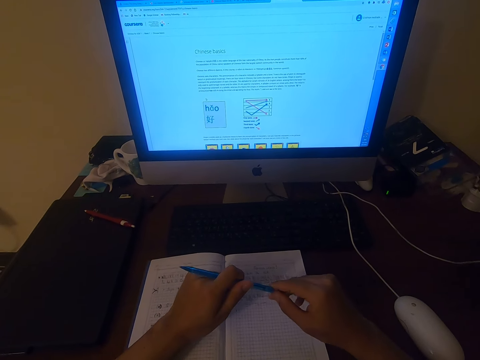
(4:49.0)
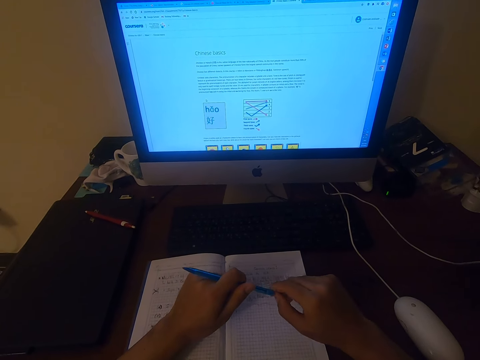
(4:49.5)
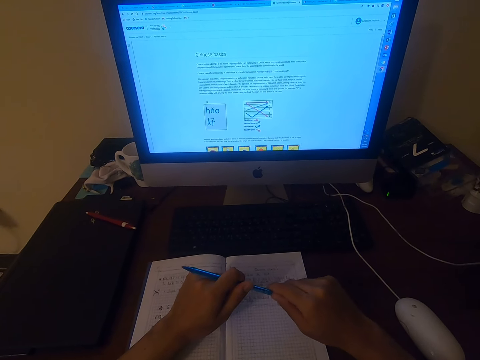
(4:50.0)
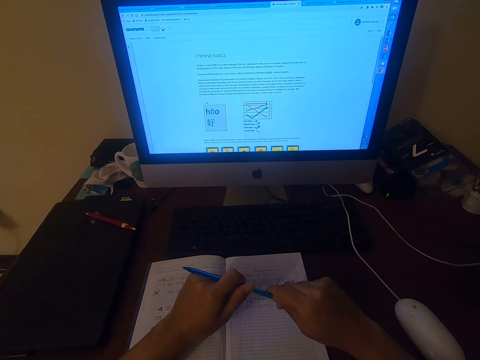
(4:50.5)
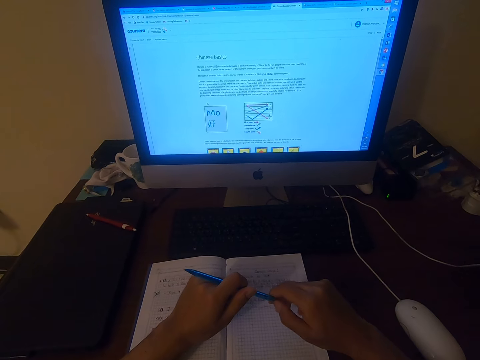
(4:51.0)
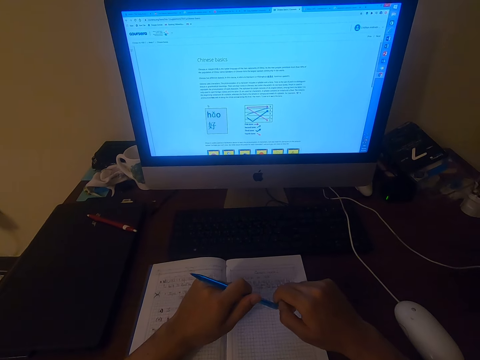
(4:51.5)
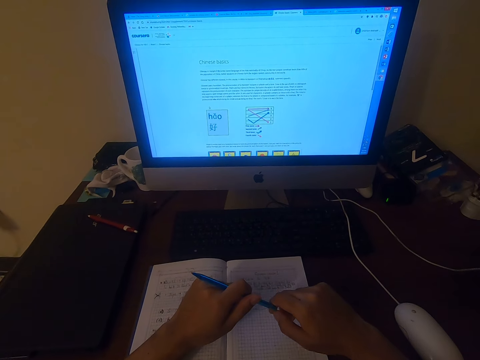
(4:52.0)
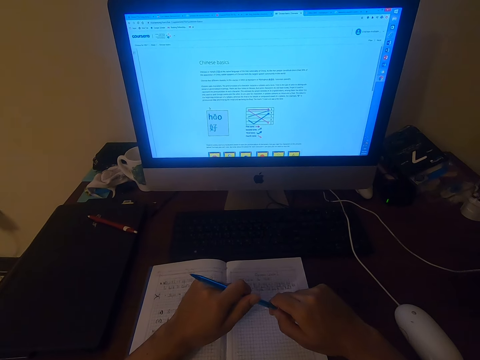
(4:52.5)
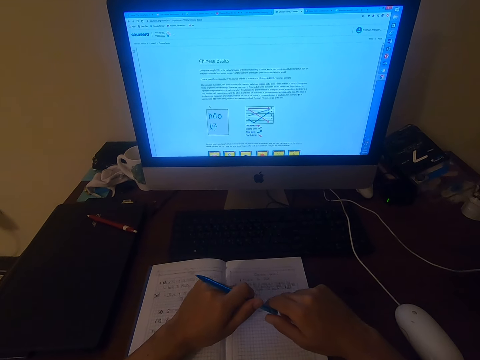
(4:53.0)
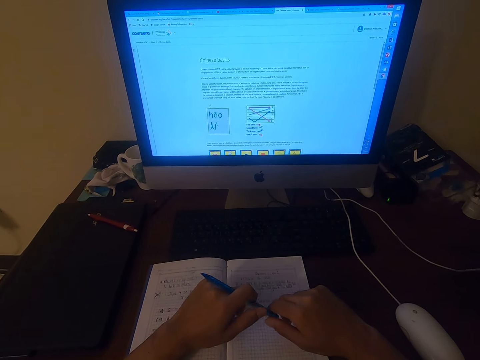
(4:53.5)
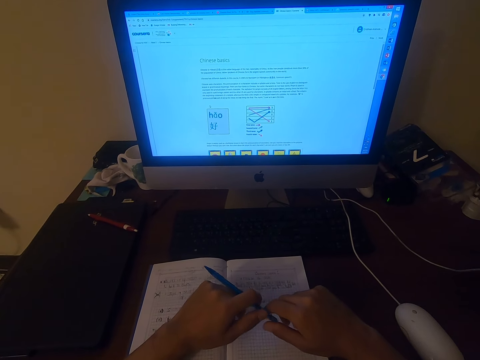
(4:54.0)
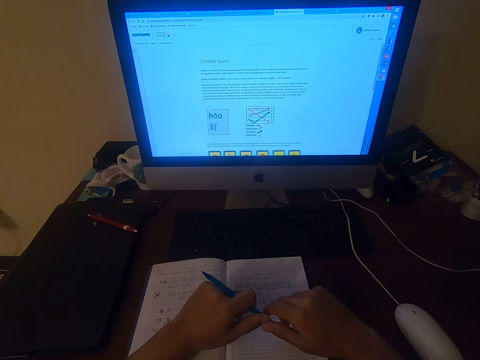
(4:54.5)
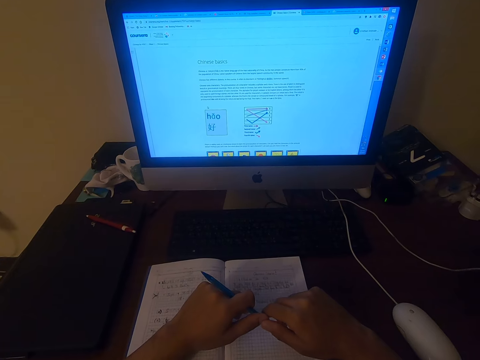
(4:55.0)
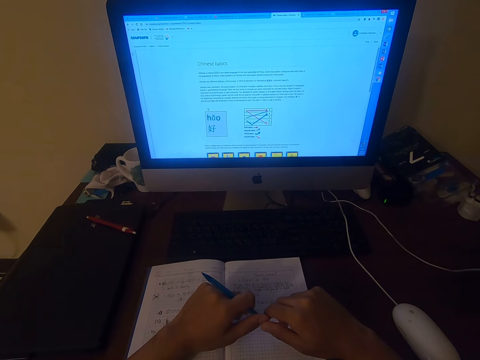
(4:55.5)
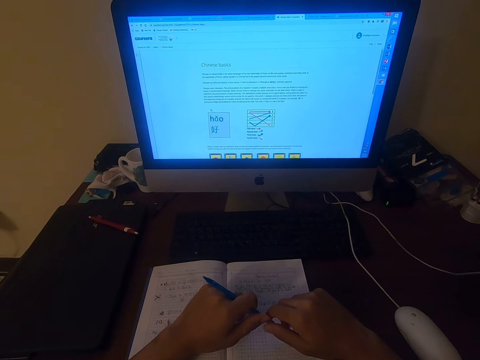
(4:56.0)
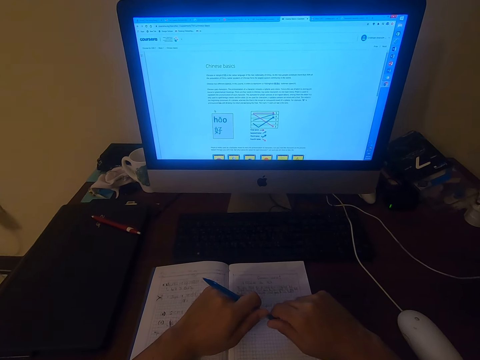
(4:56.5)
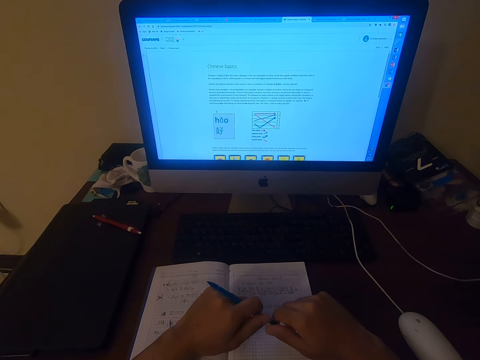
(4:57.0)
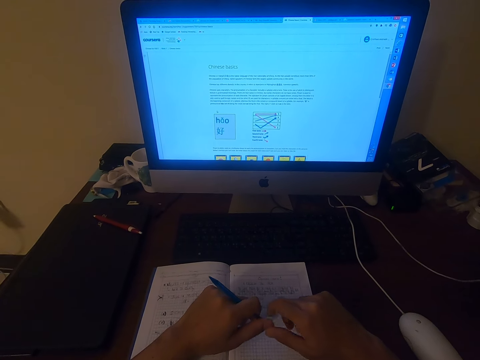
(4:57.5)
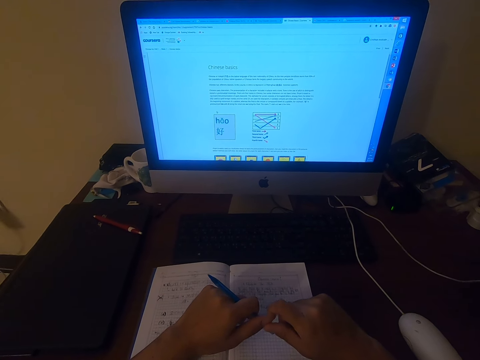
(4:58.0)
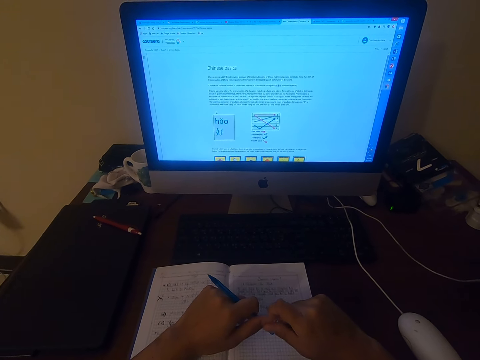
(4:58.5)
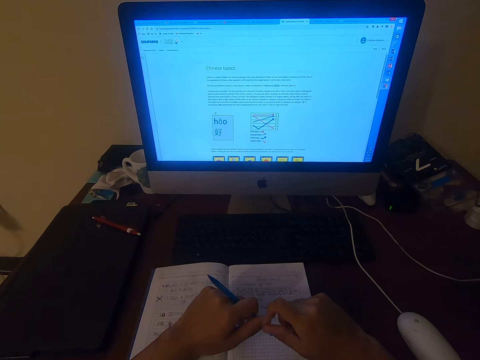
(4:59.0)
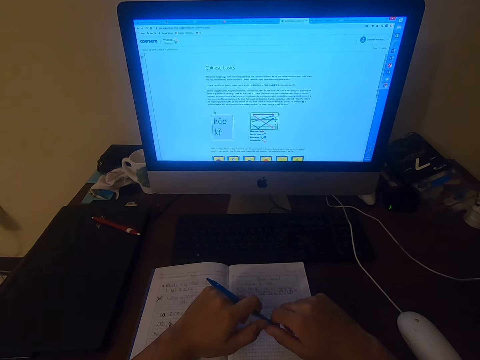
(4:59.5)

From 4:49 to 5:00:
The camera wearer moves the pen in his hands.

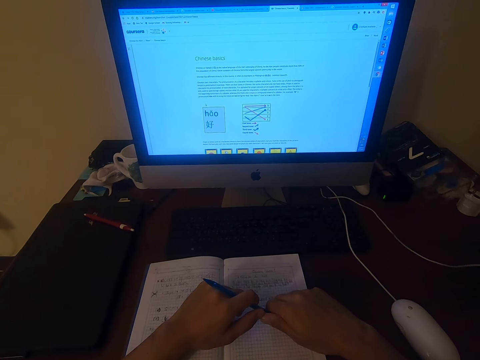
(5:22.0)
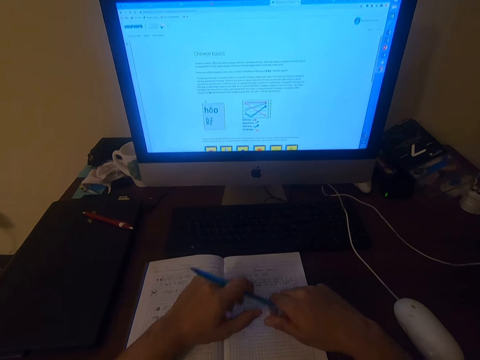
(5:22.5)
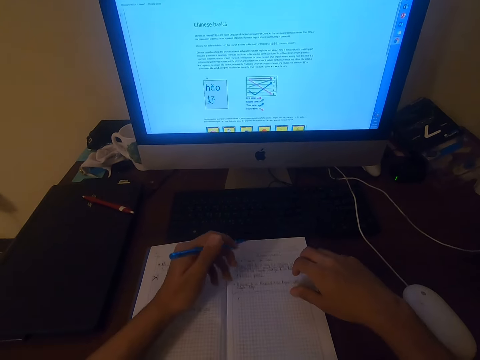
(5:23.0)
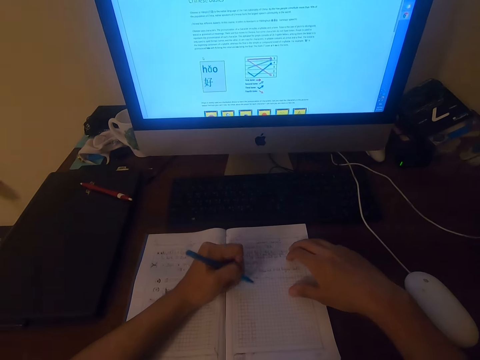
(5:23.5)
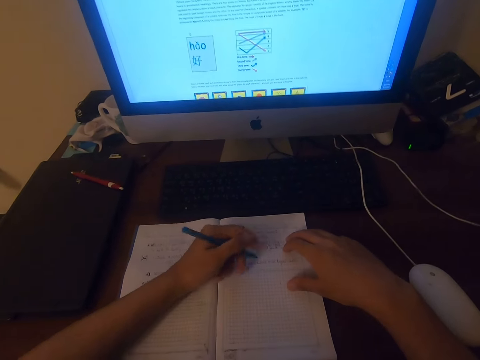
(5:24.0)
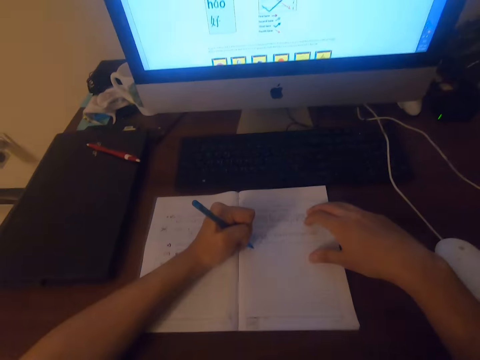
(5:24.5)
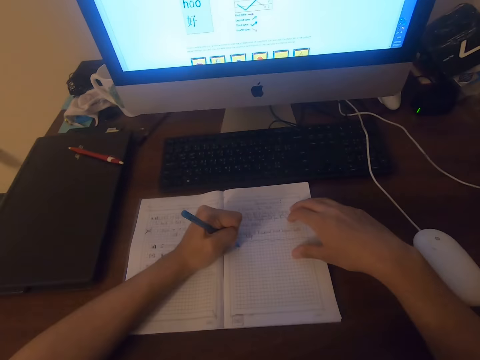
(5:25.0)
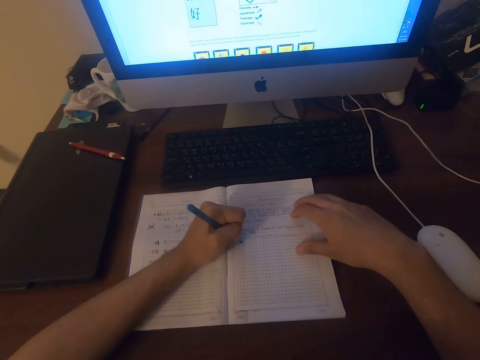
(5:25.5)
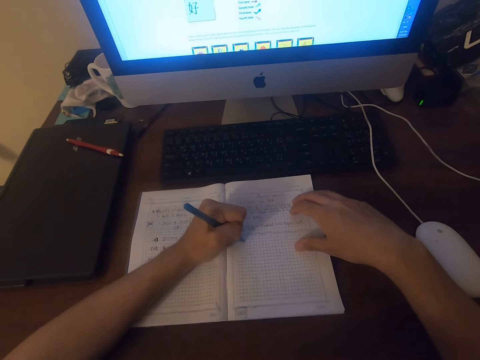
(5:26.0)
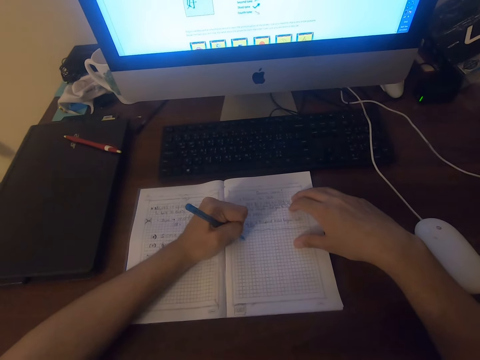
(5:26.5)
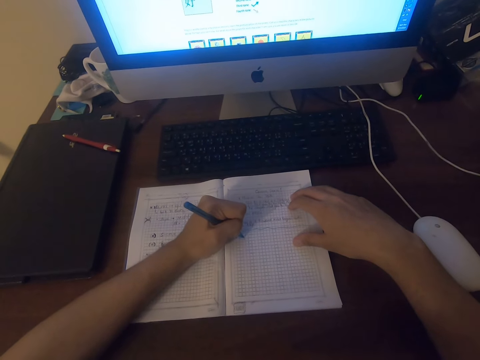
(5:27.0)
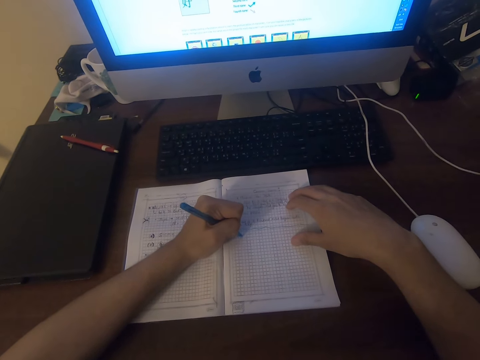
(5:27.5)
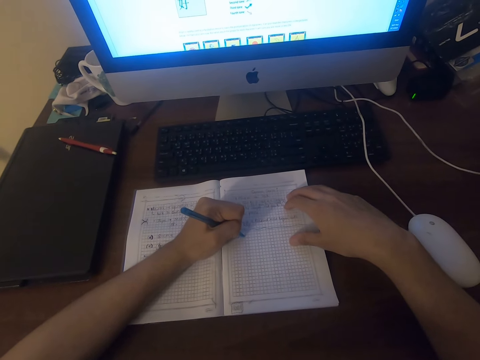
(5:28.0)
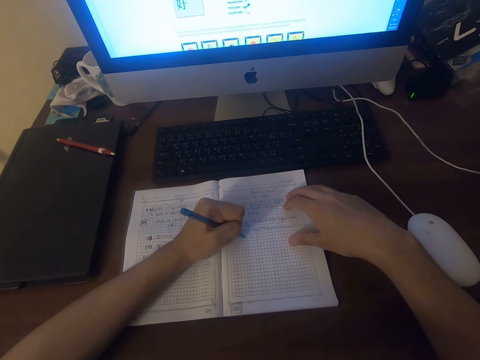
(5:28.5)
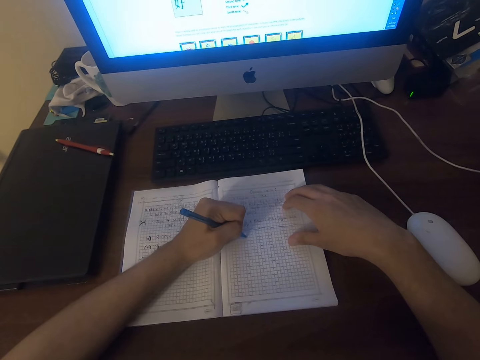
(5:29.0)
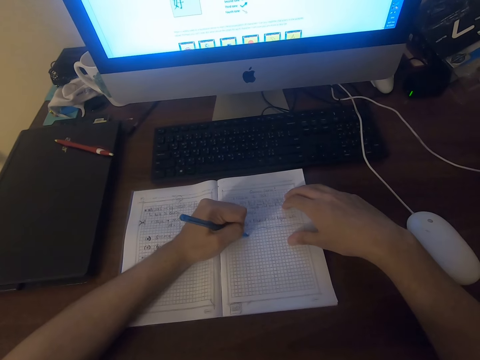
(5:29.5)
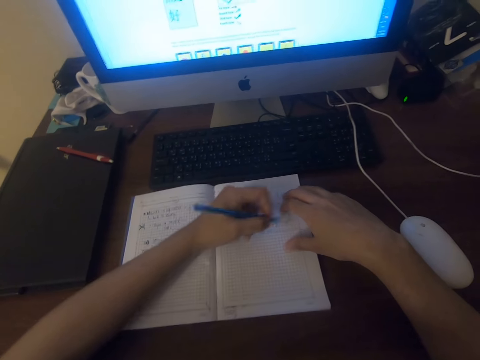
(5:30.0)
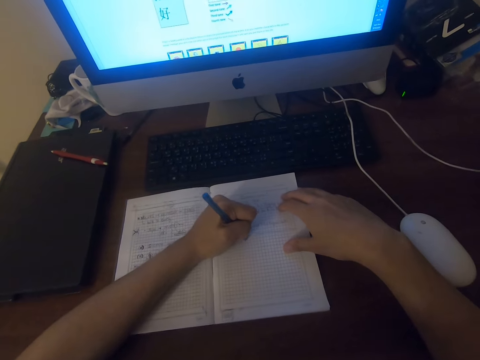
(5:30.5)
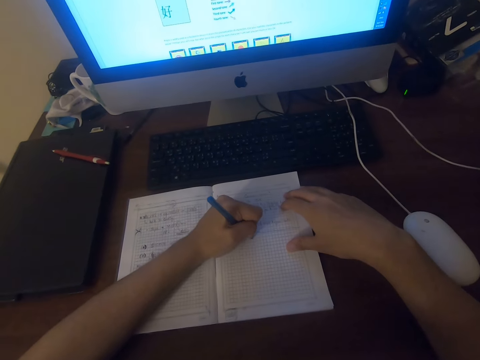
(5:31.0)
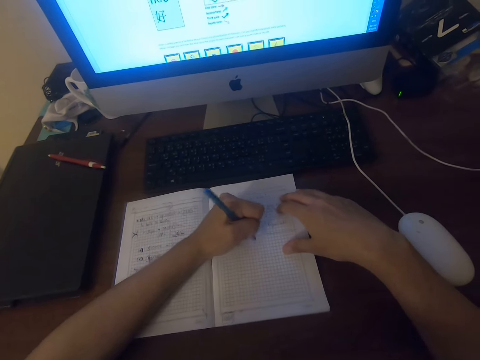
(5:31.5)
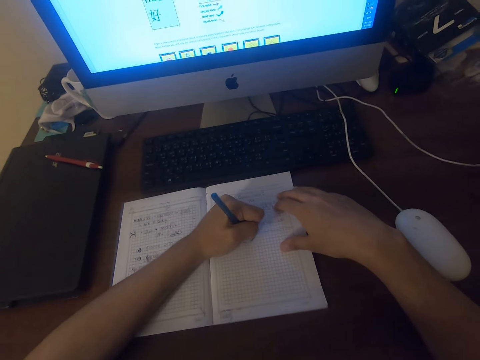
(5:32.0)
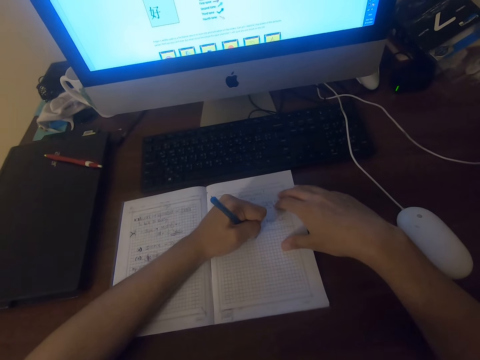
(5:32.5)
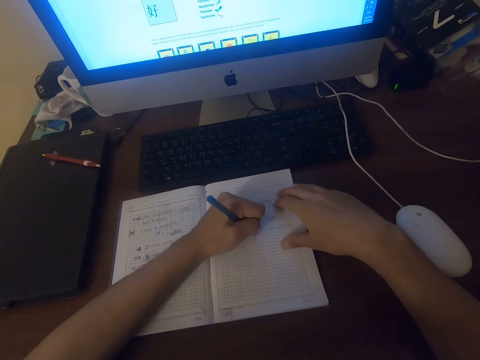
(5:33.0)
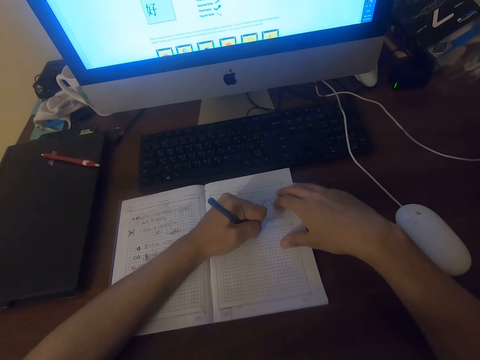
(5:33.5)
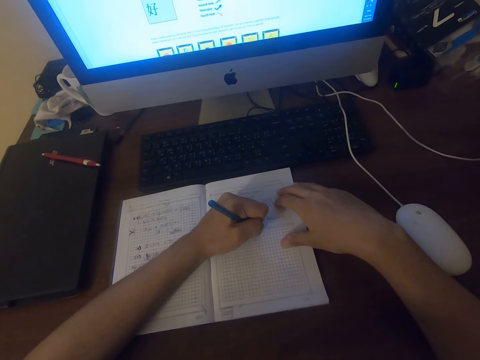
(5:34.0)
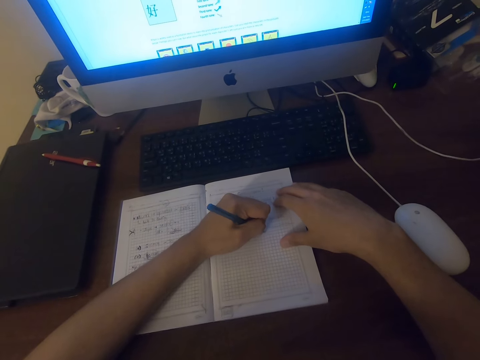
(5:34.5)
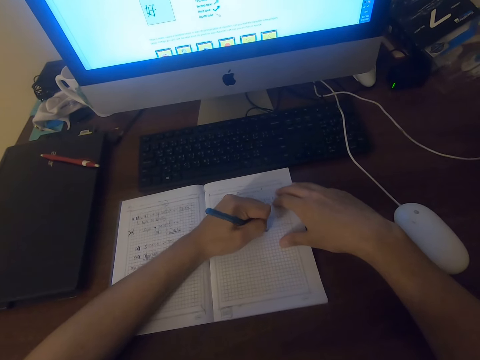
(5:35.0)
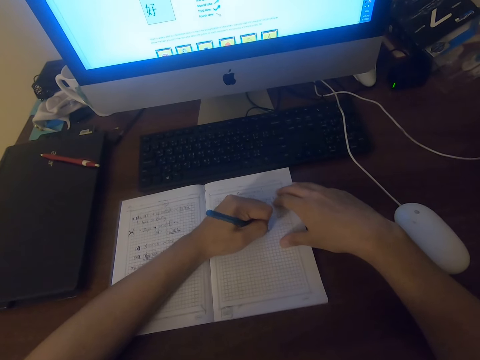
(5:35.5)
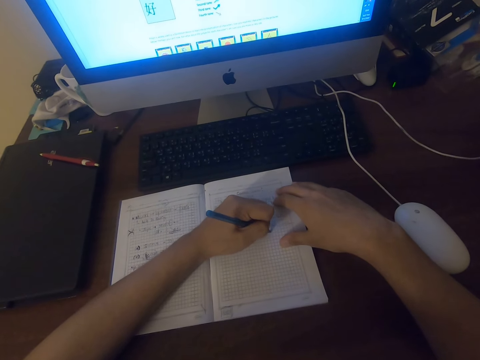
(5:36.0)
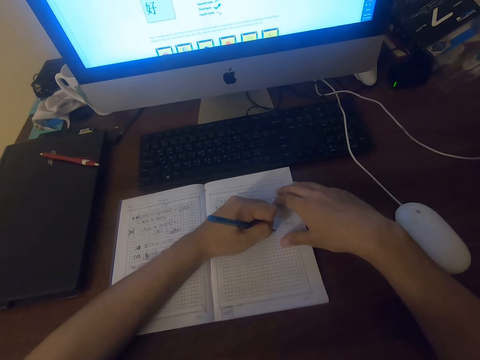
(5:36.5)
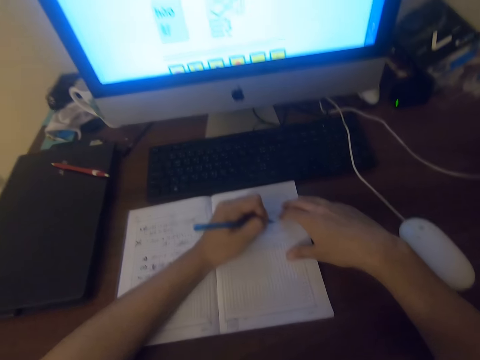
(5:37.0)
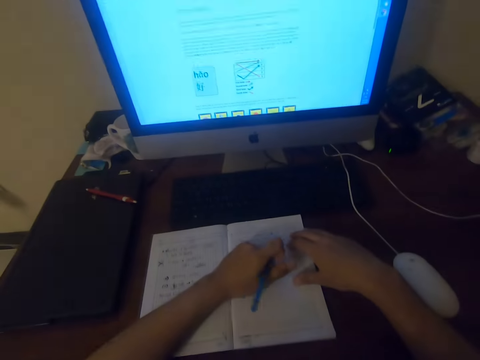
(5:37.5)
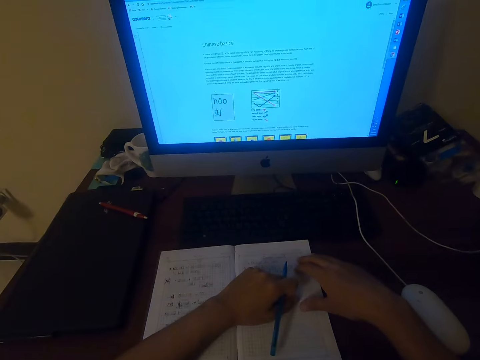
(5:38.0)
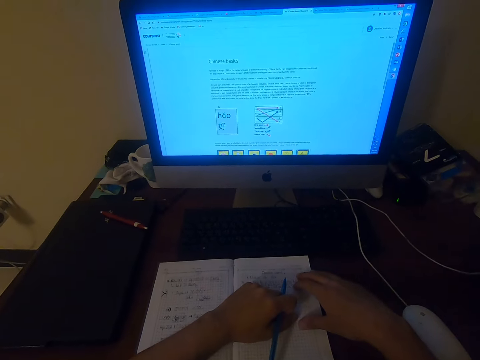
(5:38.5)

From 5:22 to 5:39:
The camera wearer writes on the book. They write on the book repeatedly. They look at the computer.
